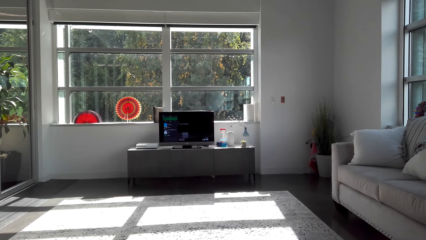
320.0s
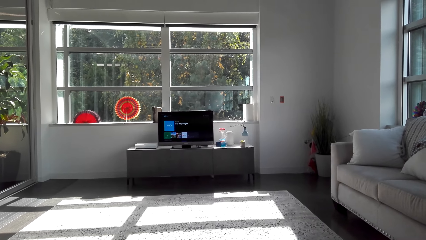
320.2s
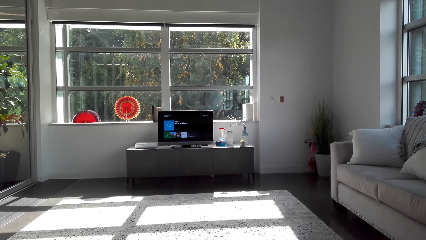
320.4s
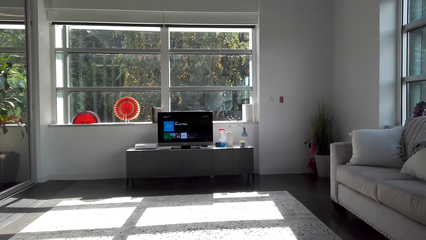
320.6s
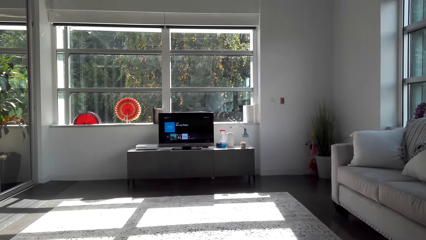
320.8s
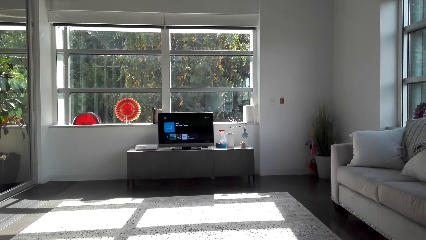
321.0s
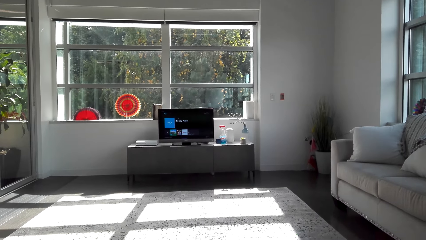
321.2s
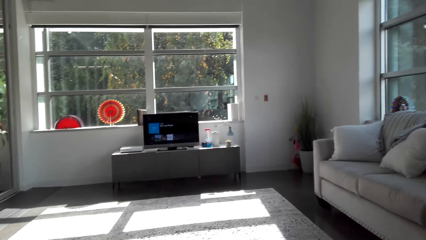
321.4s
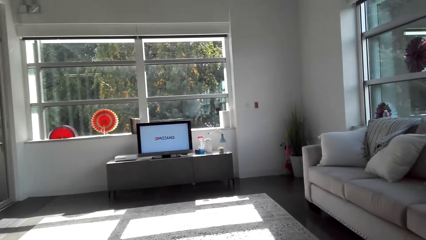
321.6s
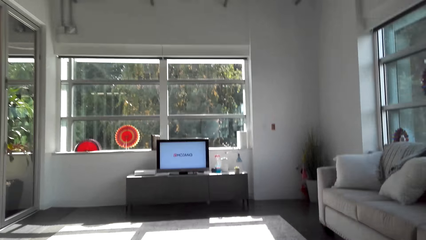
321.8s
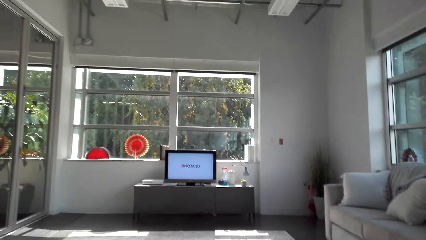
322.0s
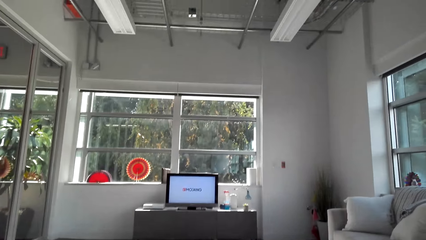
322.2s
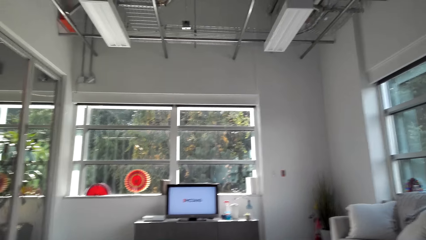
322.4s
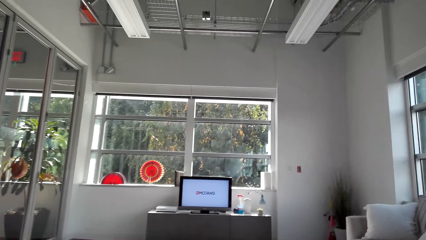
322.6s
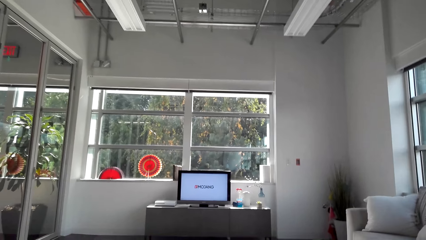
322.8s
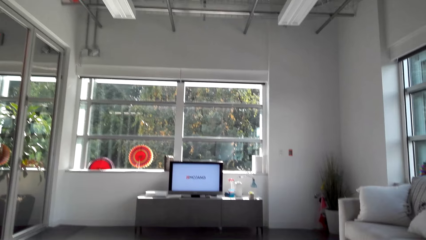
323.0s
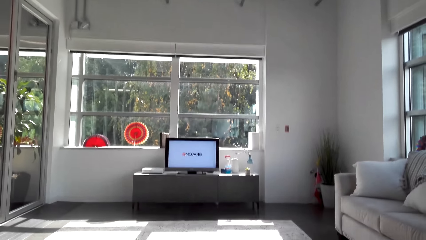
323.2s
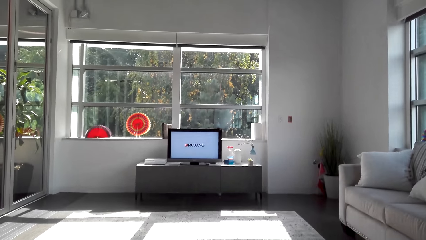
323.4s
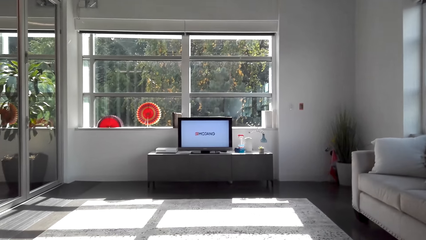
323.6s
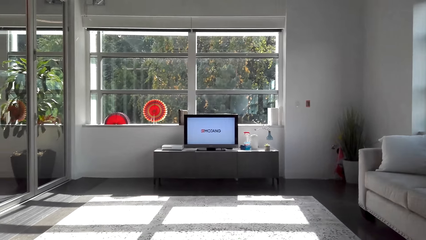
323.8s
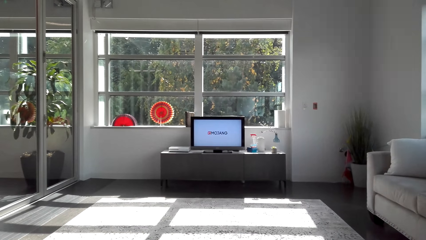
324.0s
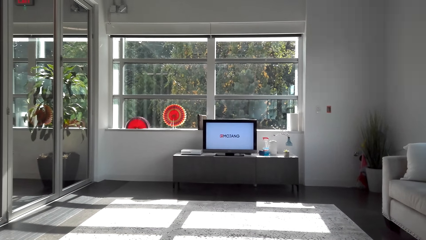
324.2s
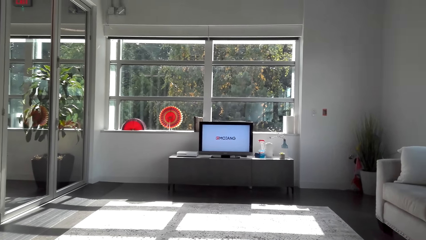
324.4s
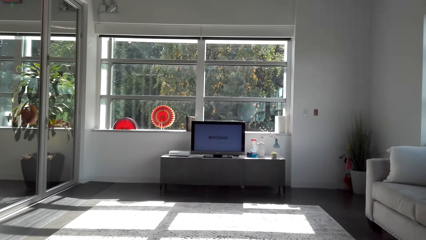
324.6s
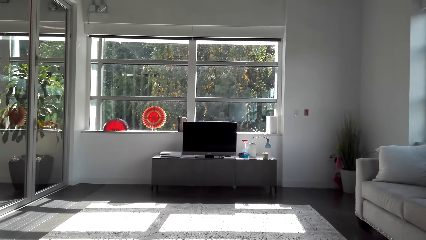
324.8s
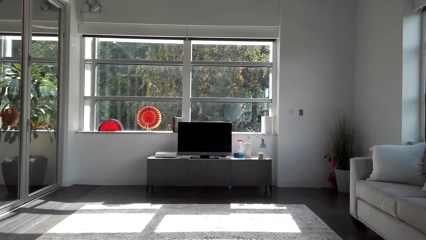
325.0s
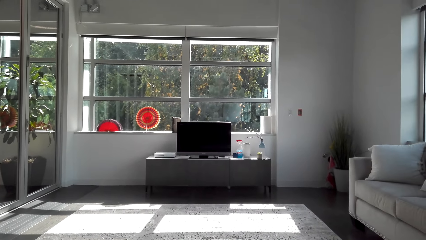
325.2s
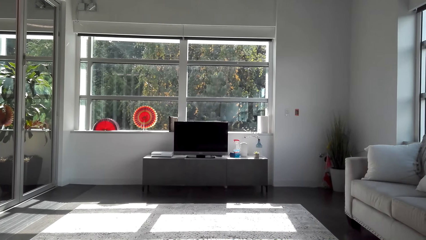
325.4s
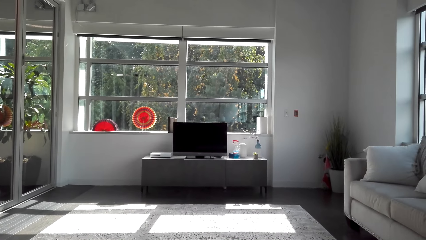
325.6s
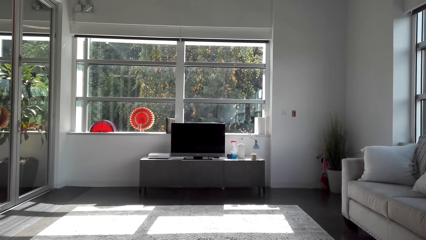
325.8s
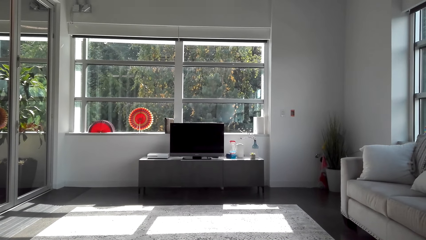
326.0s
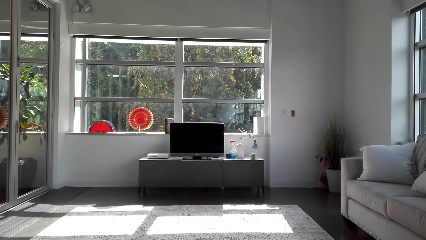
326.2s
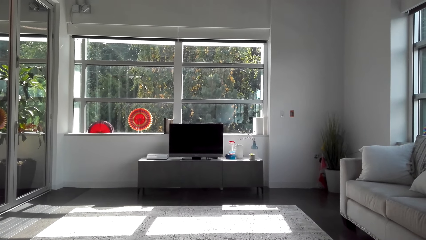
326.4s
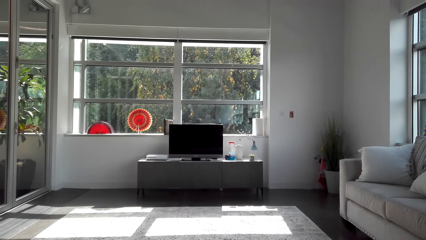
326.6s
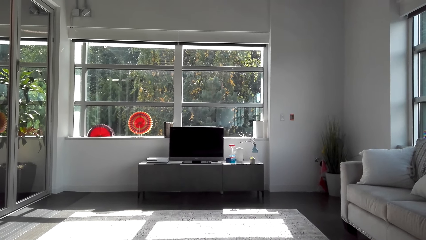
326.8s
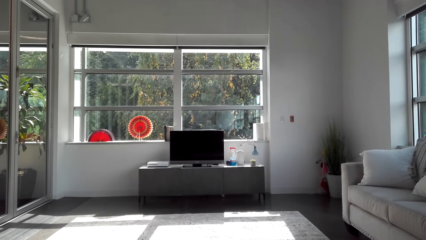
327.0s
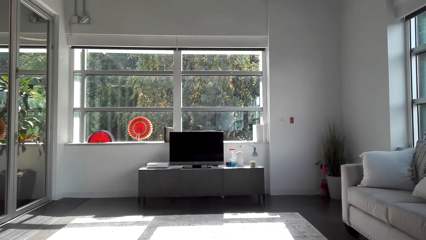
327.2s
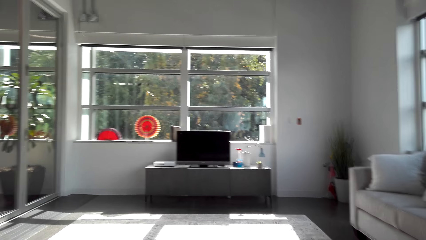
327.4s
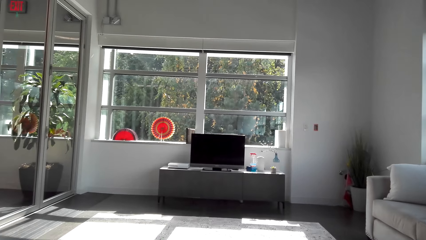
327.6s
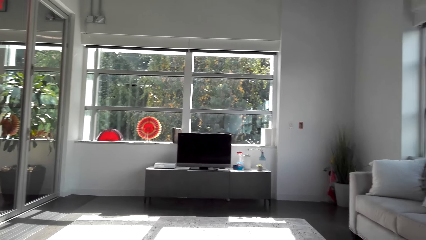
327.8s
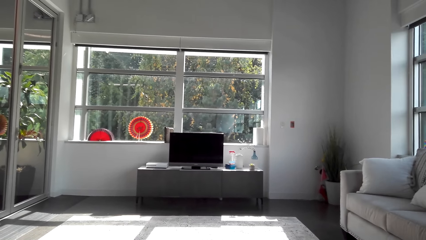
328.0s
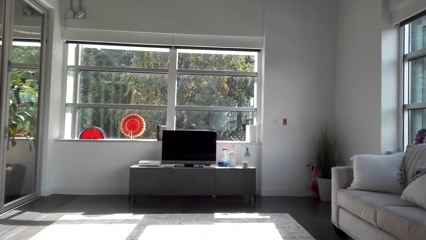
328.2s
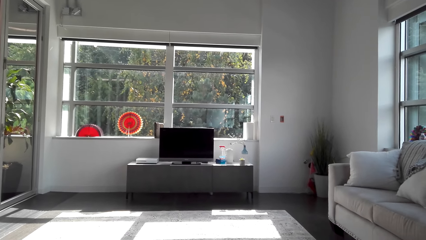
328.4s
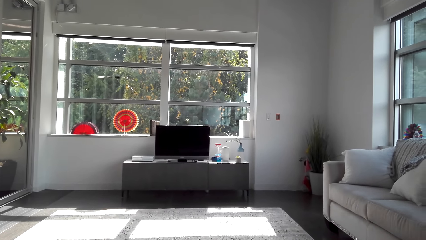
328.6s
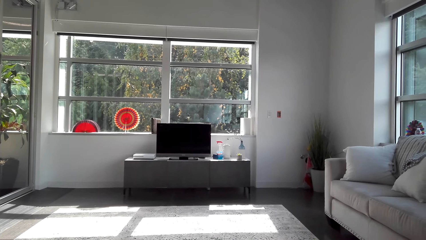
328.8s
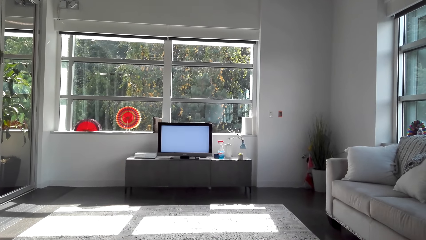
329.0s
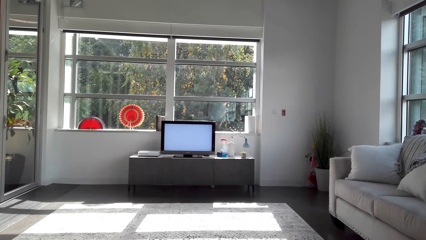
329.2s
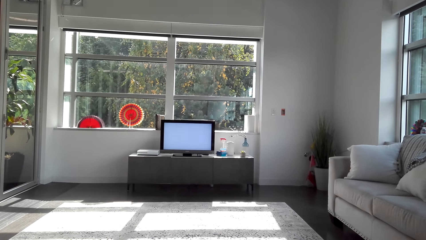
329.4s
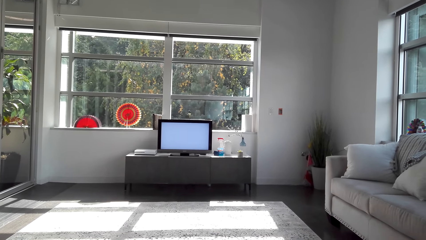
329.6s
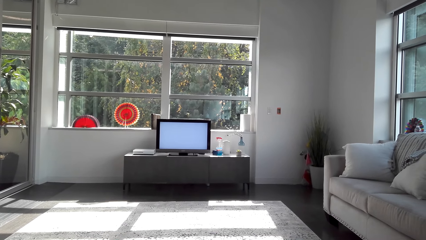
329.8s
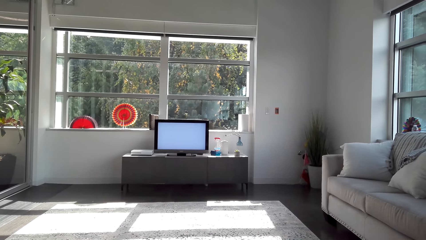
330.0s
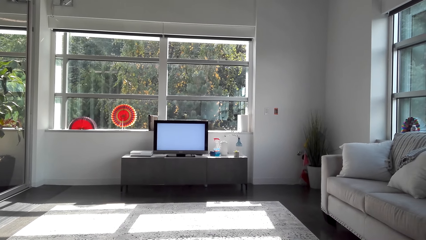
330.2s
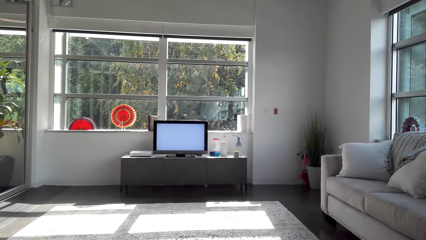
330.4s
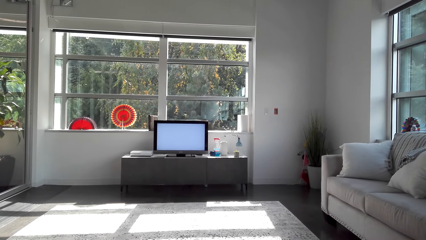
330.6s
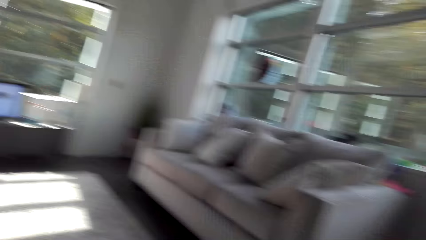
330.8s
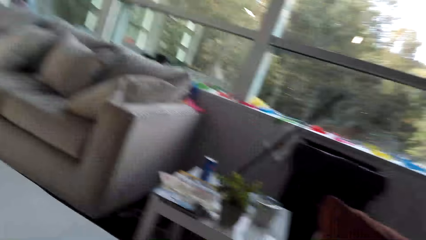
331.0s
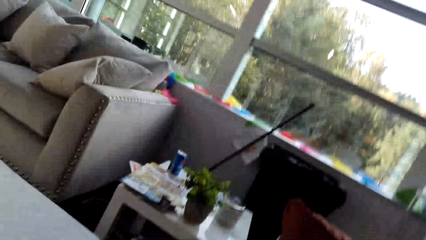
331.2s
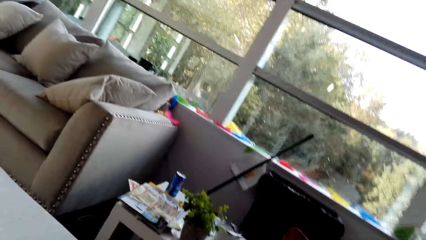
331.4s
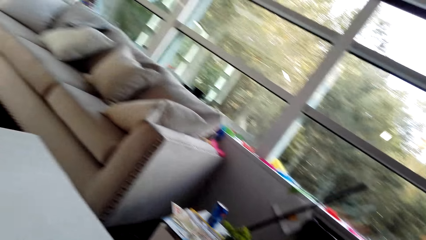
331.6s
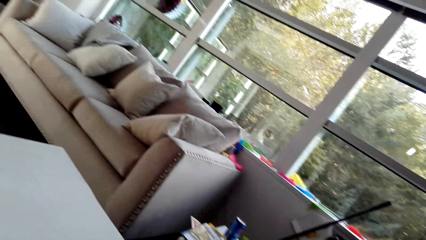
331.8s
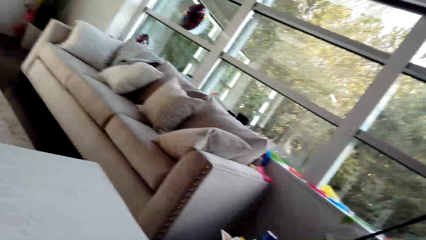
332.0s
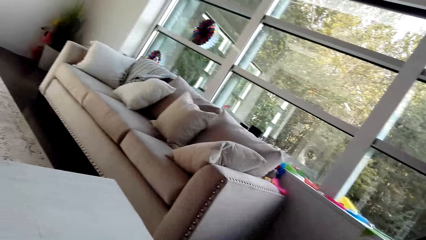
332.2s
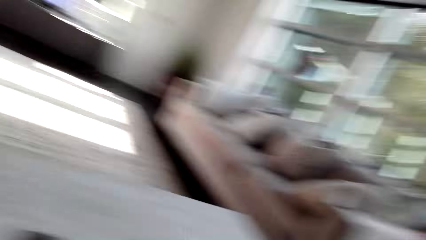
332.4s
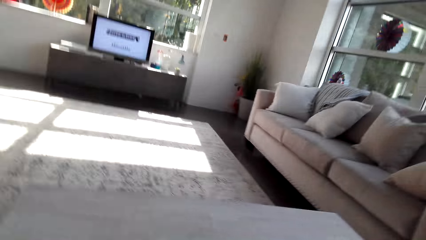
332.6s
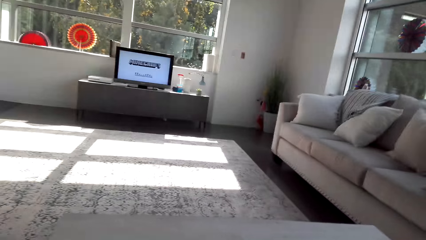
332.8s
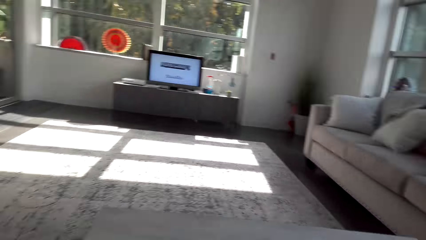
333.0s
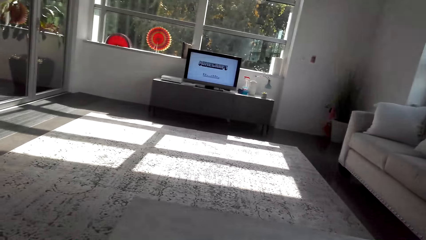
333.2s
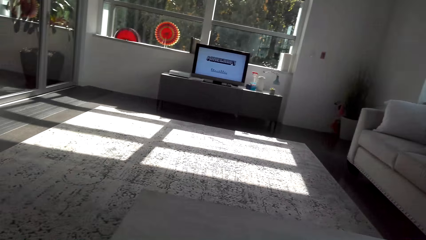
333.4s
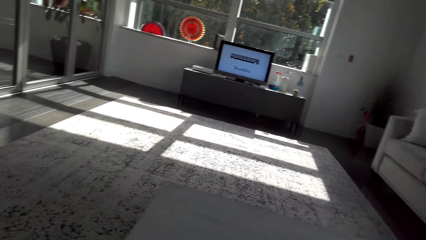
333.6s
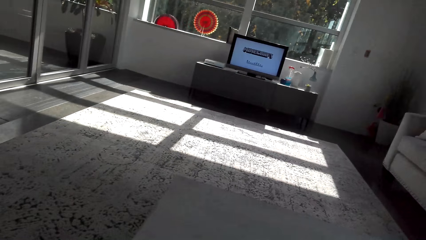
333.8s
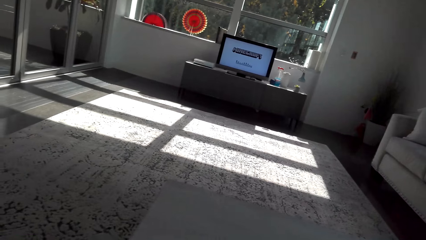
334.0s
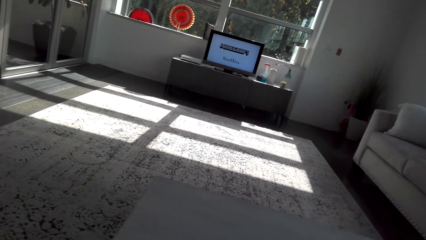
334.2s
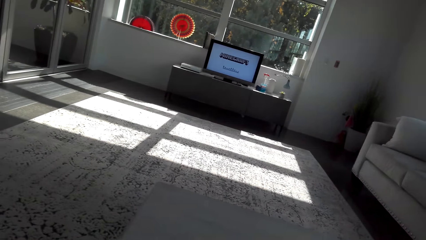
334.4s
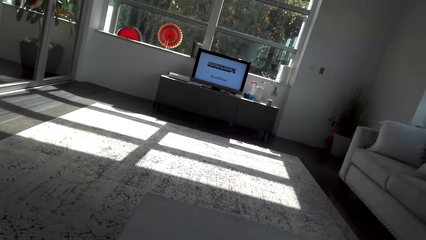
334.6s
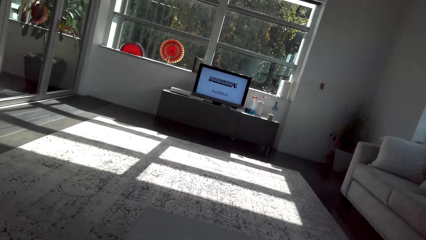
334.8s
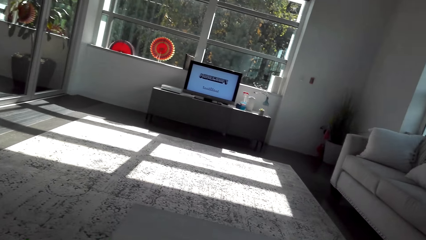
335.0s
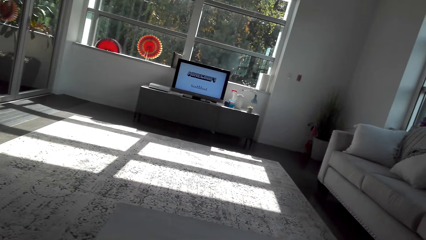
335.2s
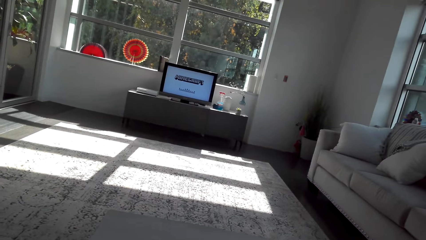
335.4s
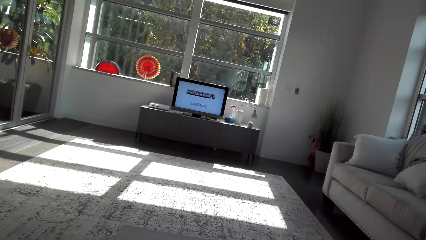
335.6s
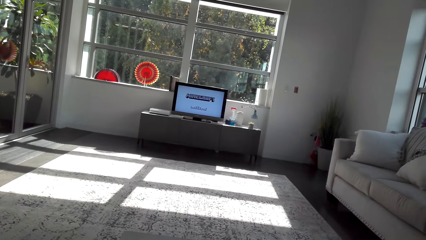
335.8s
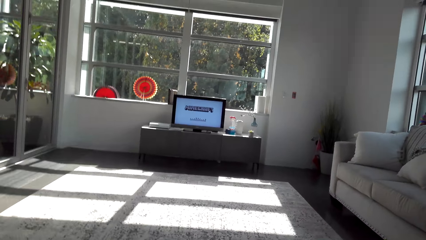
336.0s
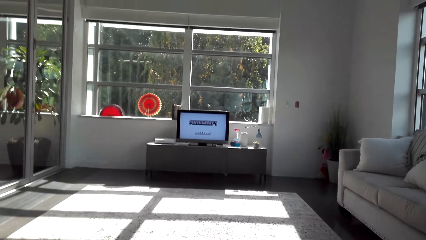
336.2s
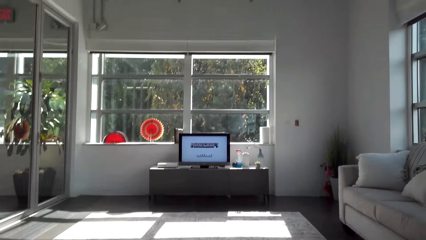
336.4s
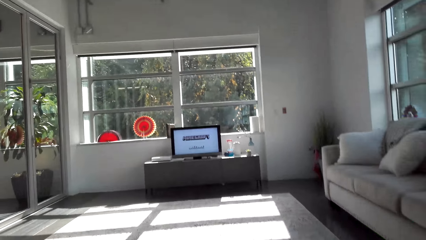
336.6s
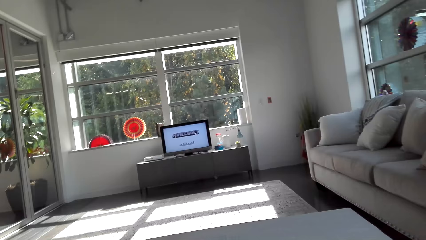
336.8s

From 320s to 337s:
The camera wearer looks at the computer. They operate the computer. They look around the house. They look at the computer.
